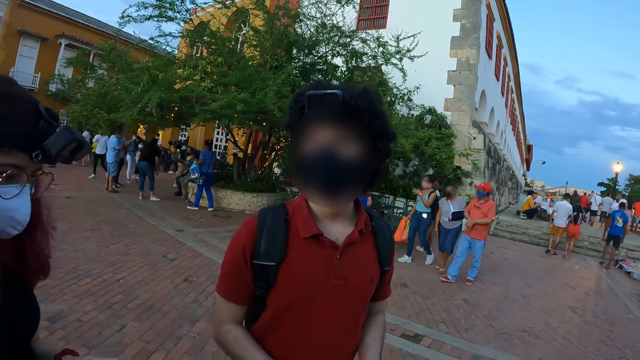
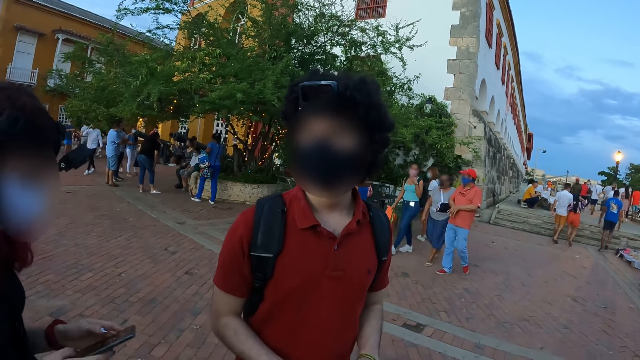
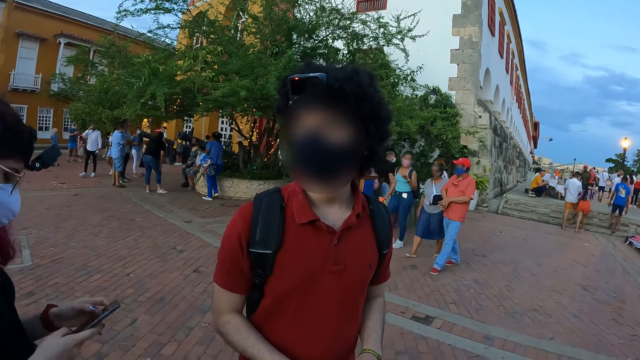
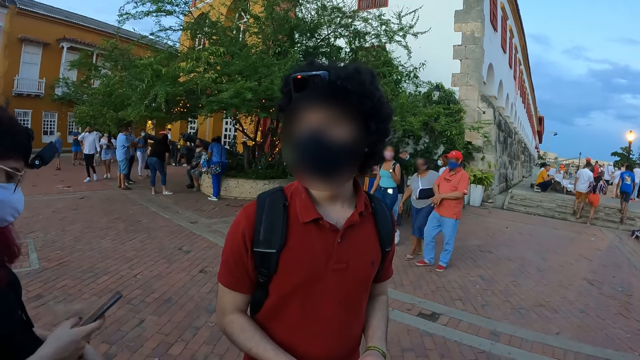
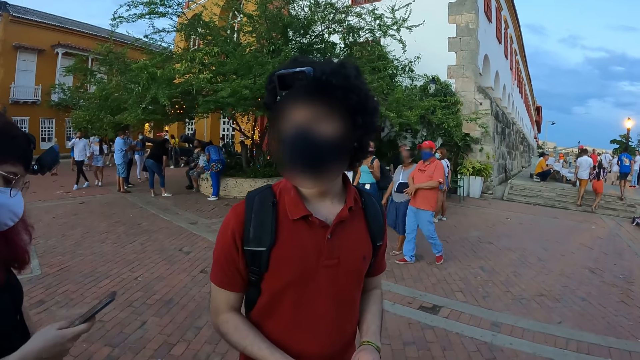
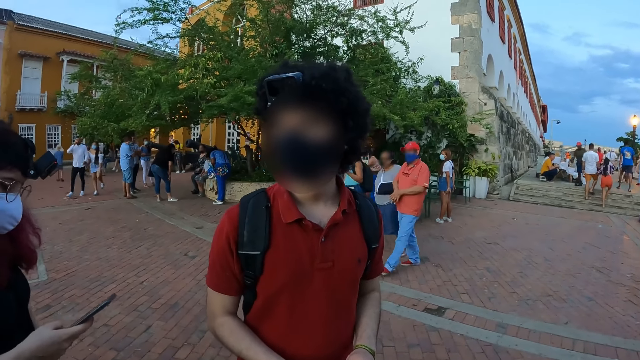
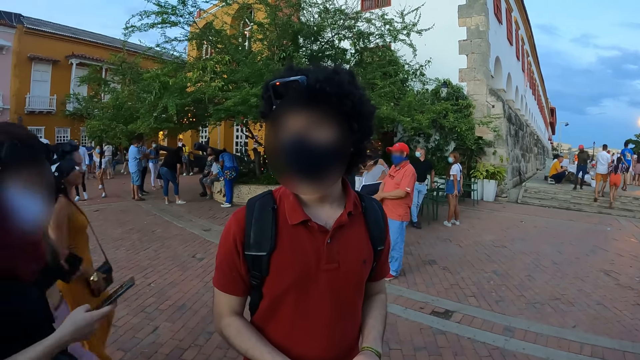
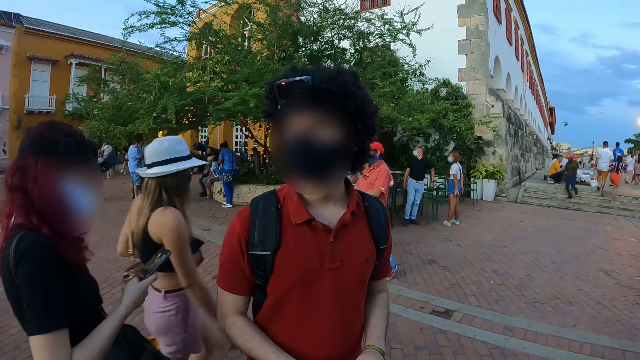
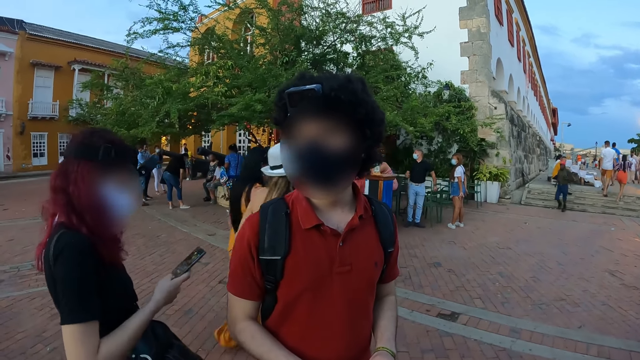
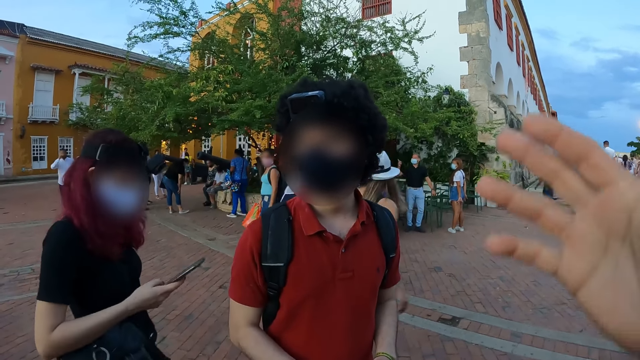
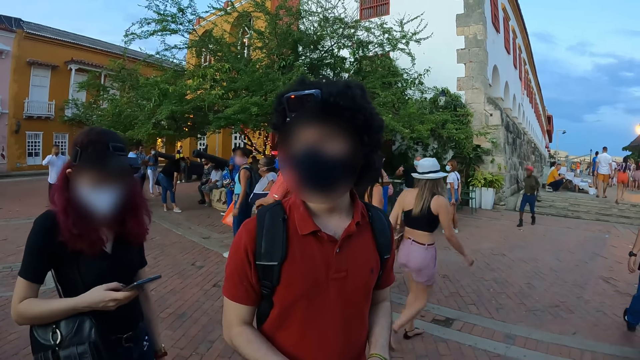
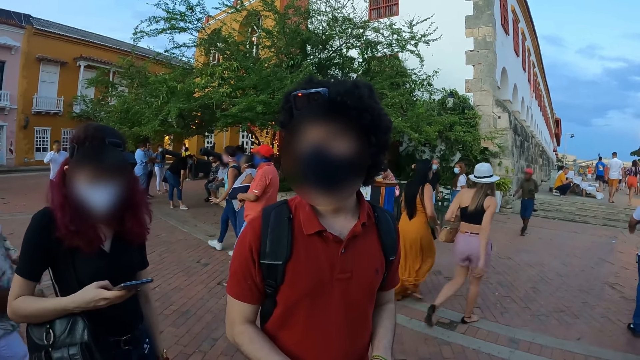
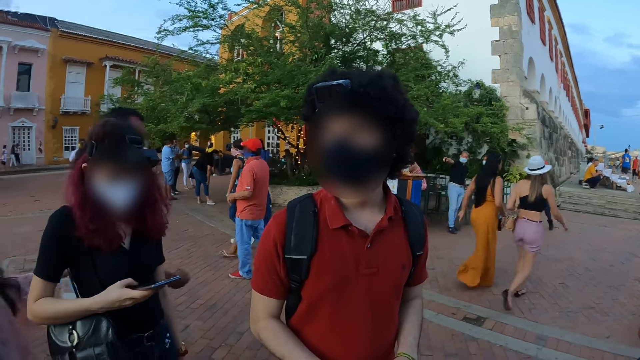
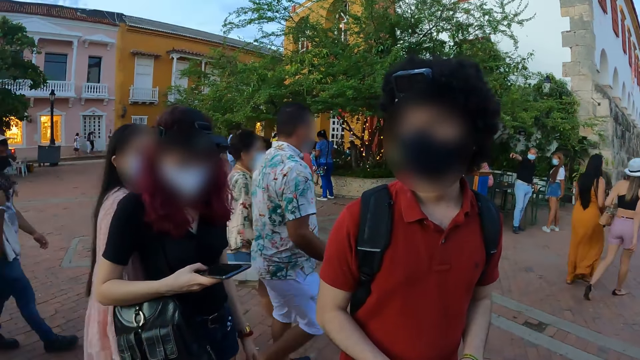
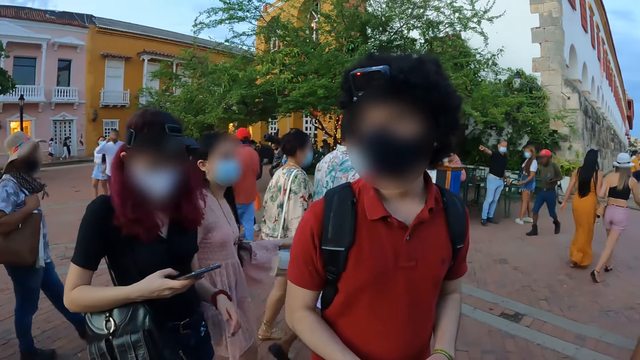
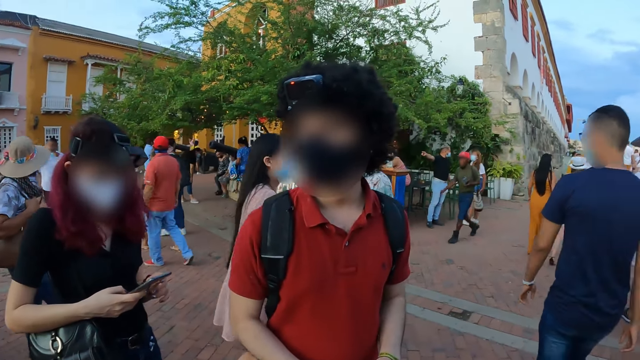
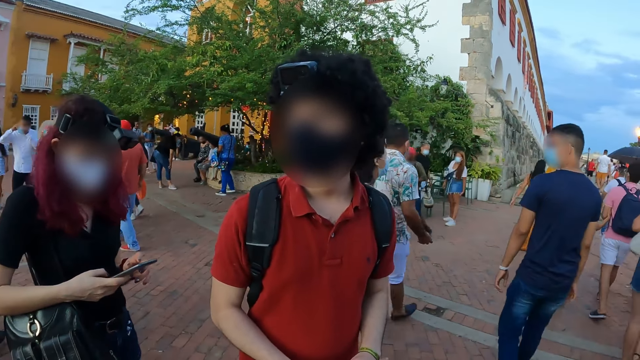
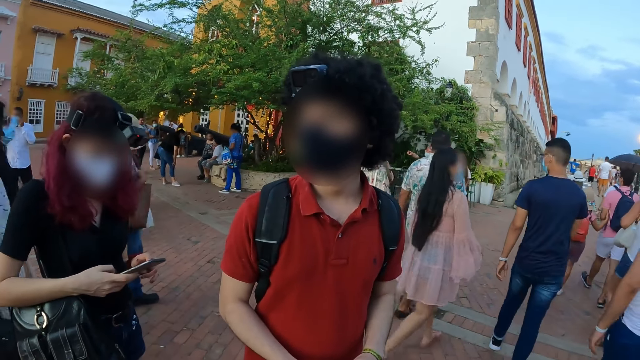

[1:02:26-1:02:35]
The woman holds the phone with her right hand.

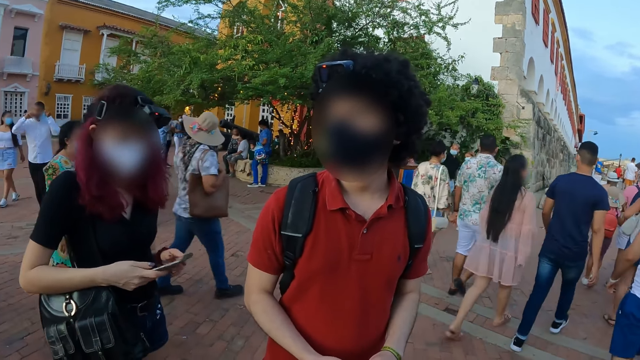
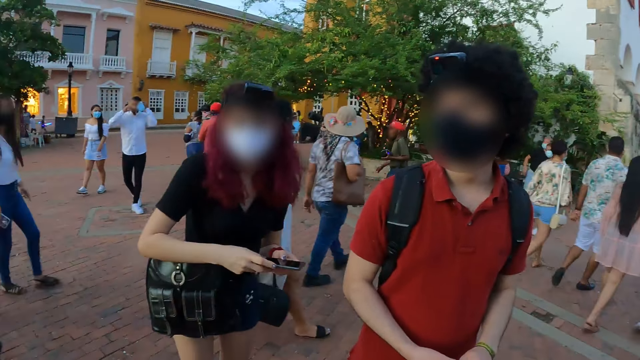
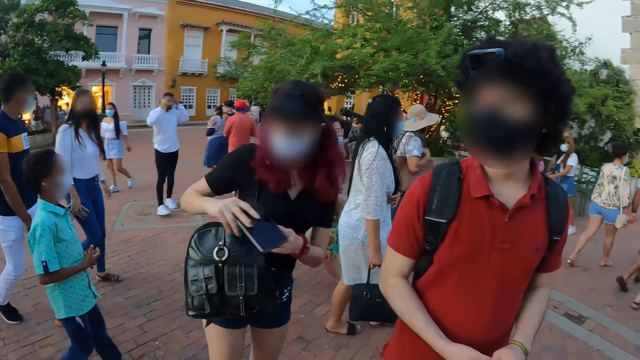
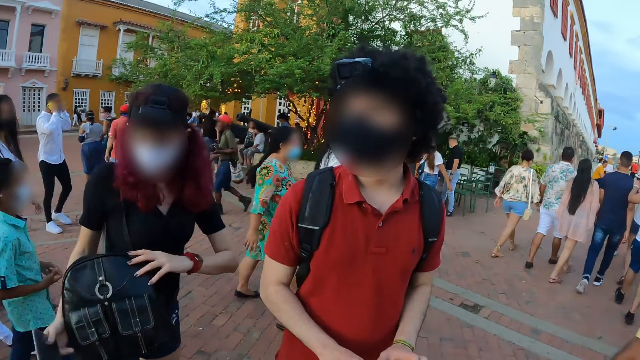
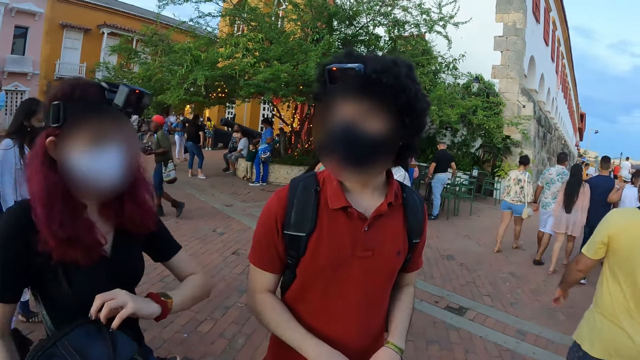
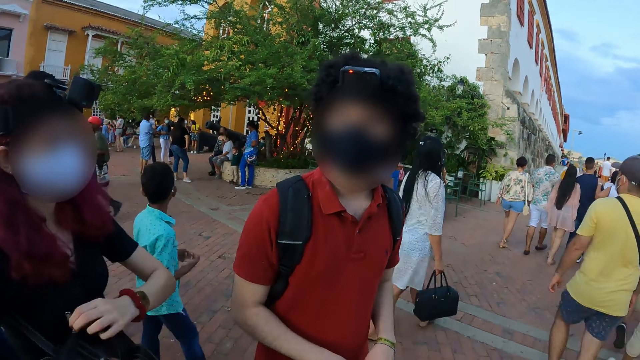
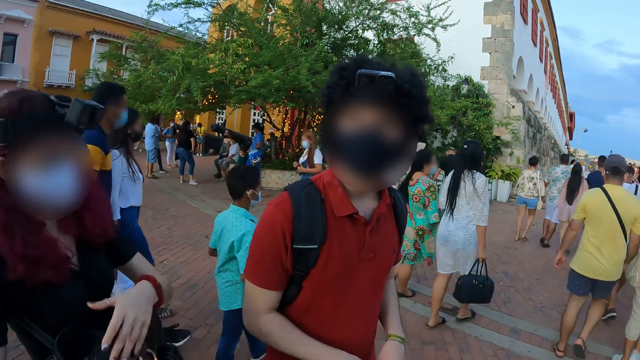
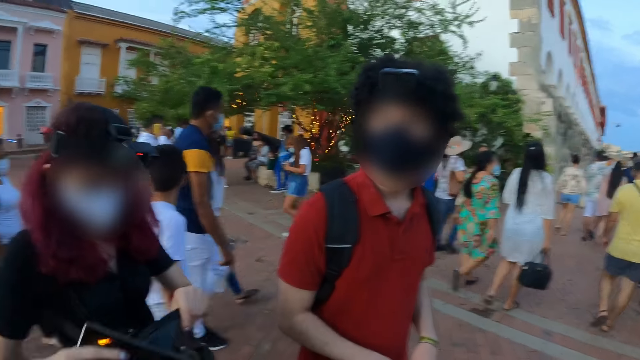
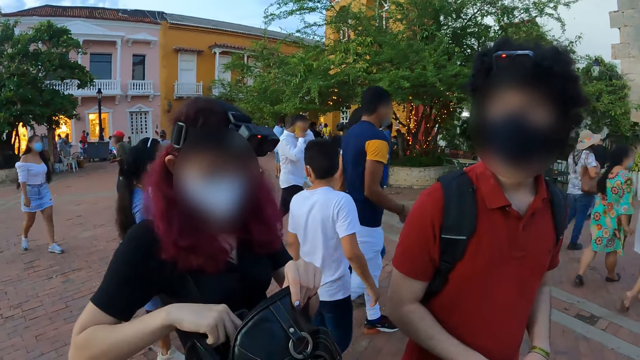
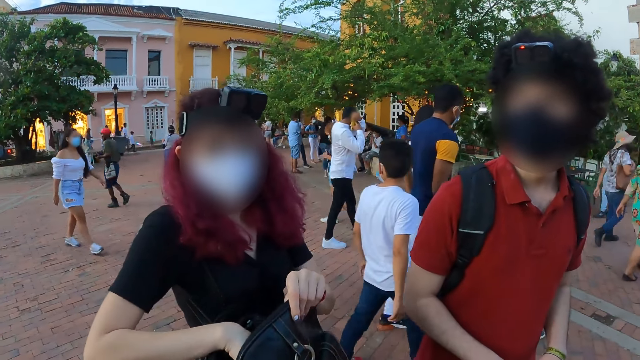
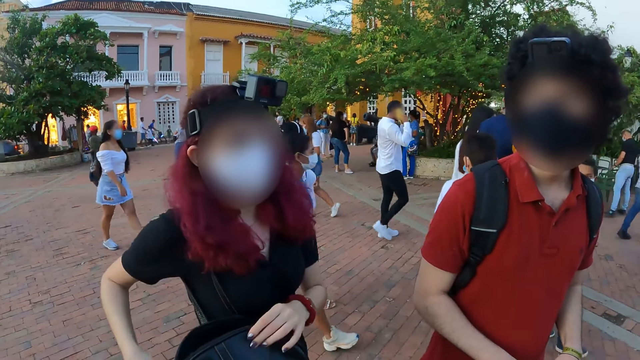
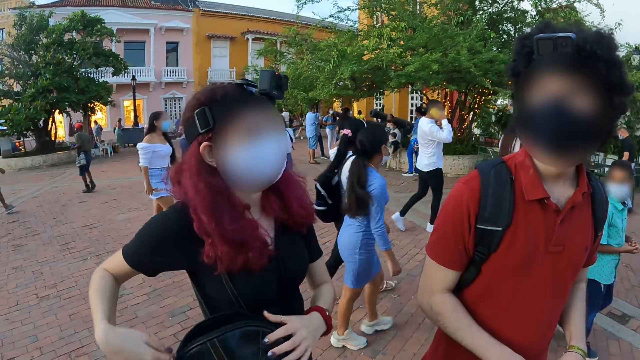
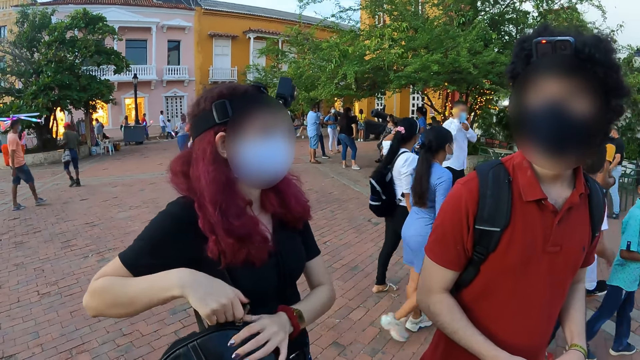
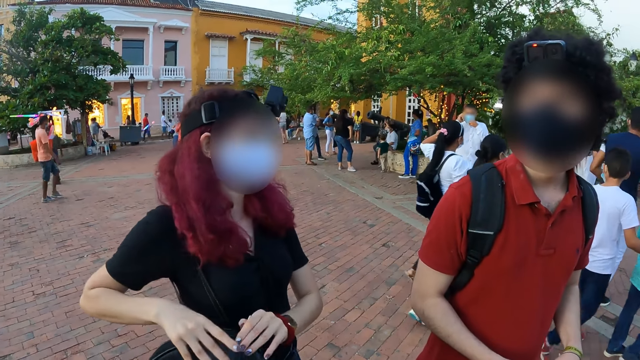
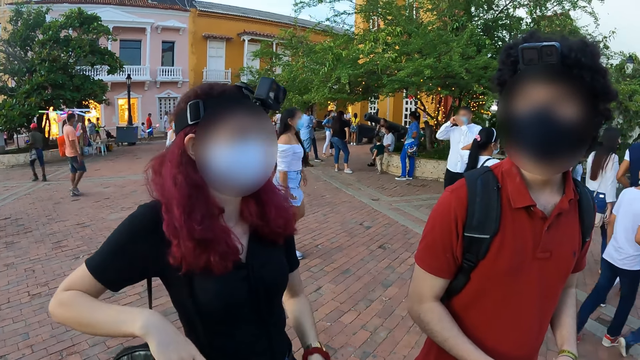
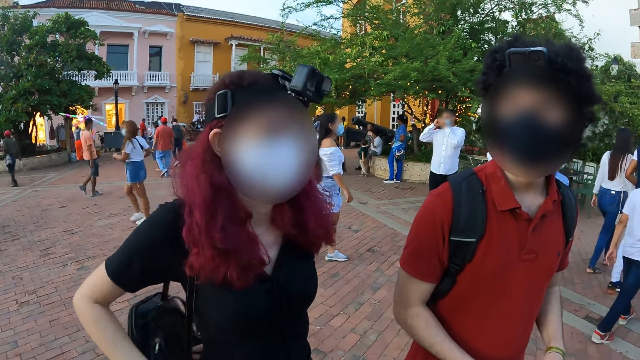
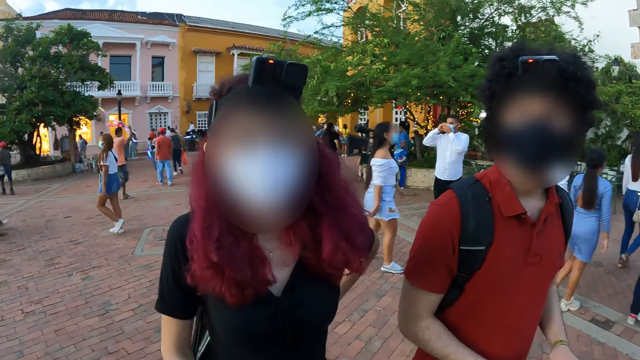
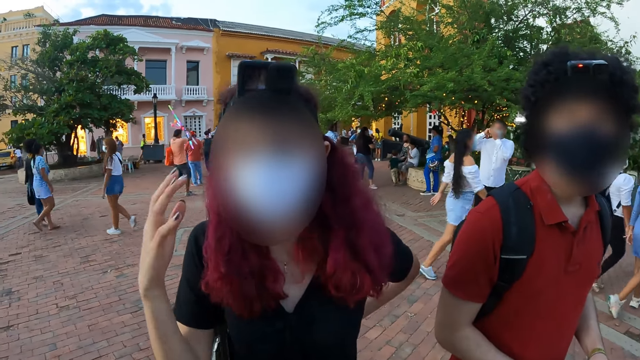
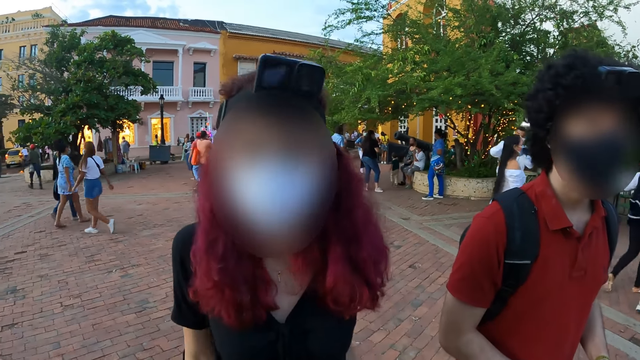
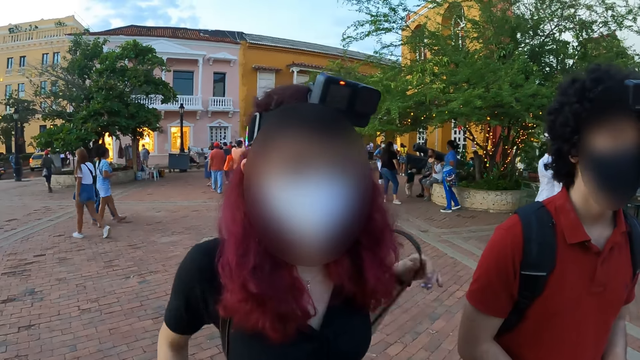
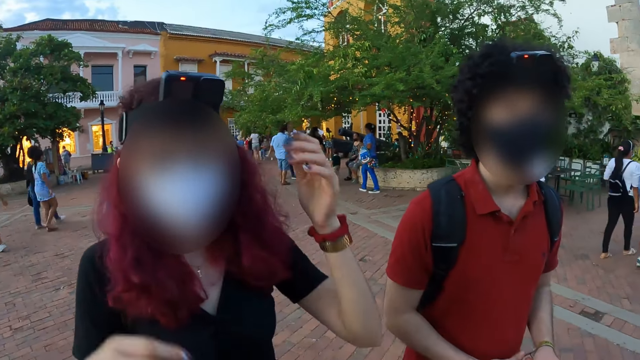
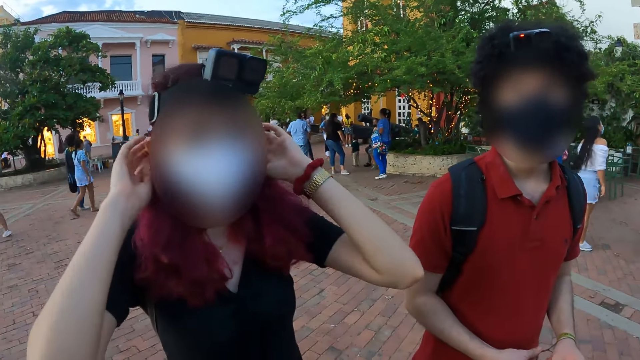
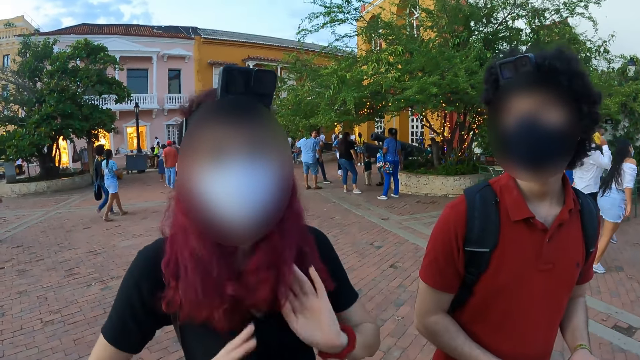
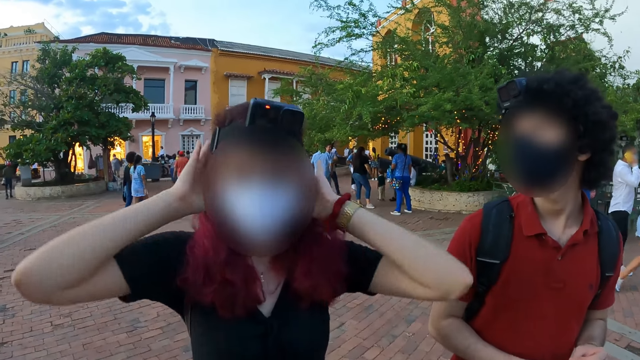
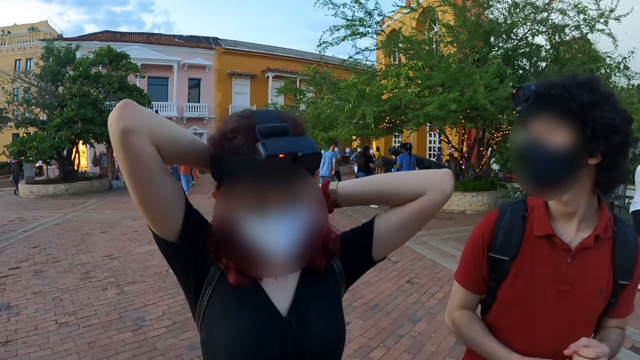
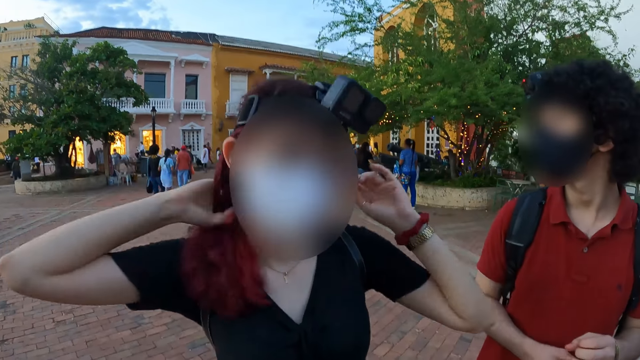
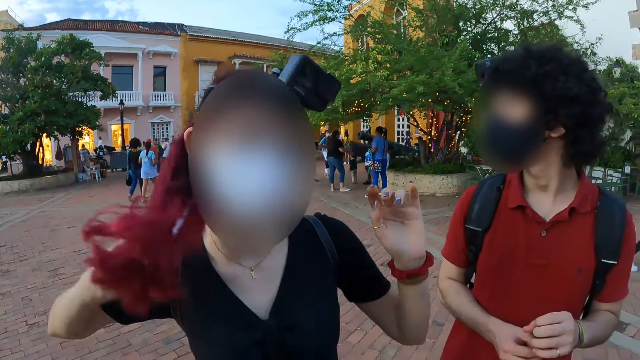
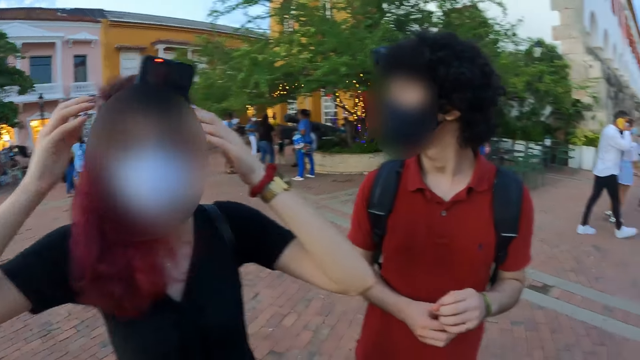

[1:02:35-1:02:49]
The woman opens a bag and holds the bag with both hands. The woman places the phone into the bag with her right hand. The woman zips the bag. The camera wearer closes the bag with both hands. The woman pushes the bag on the back and puts a strap on the shoulder. The woman straightens the hair and holds her hair with both hands.
